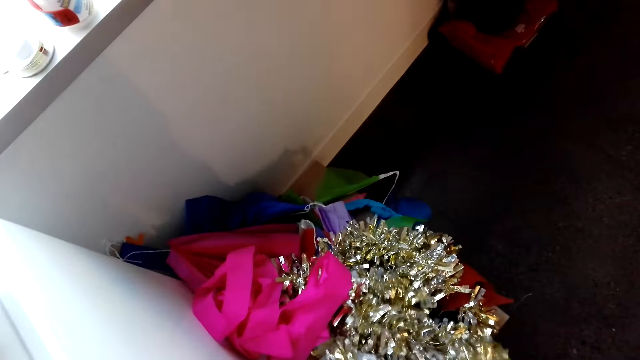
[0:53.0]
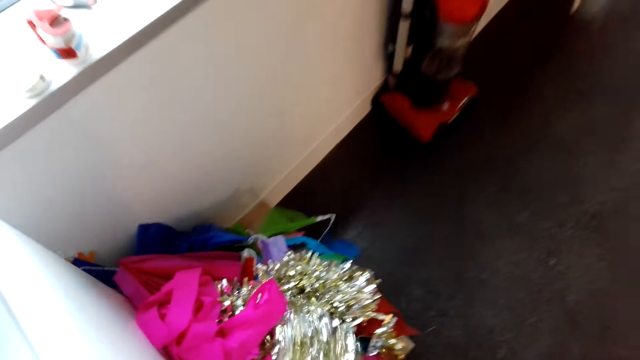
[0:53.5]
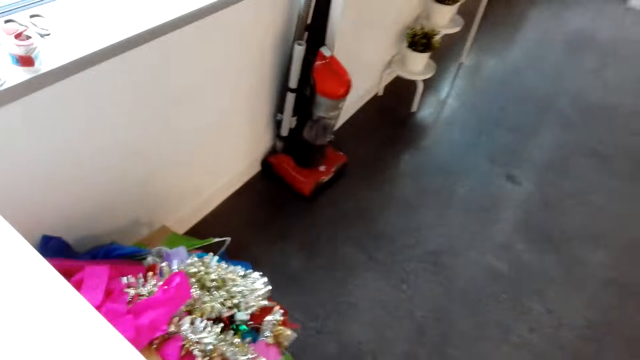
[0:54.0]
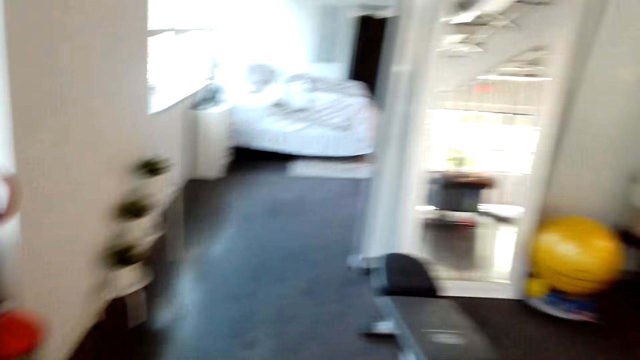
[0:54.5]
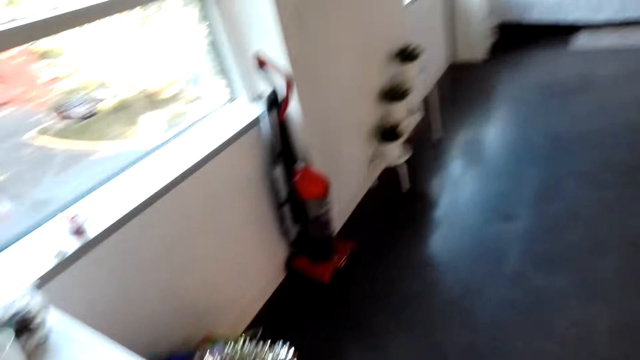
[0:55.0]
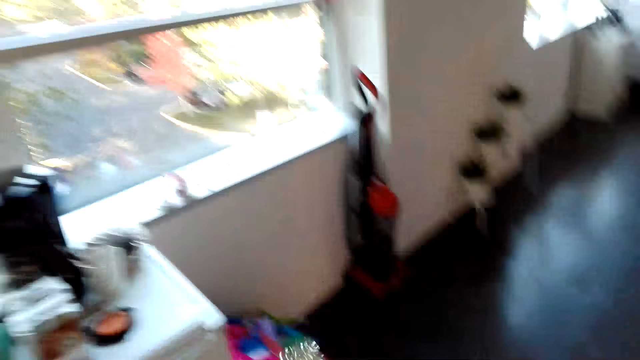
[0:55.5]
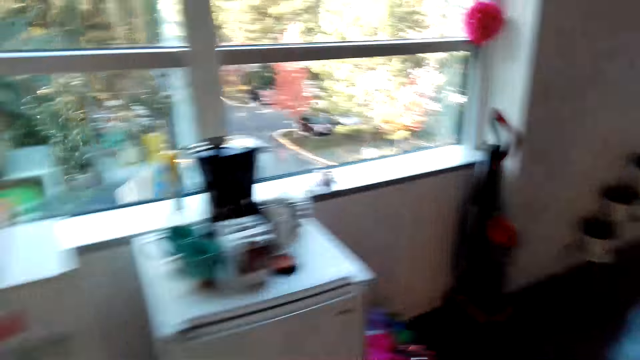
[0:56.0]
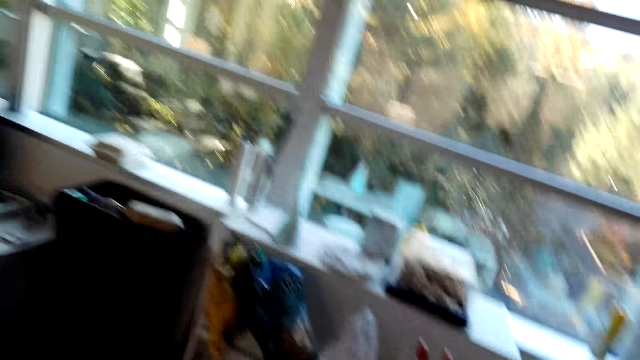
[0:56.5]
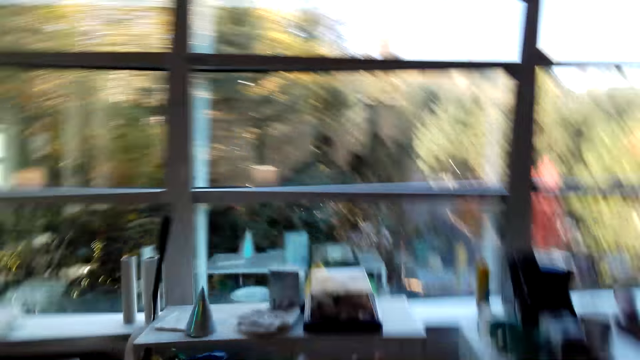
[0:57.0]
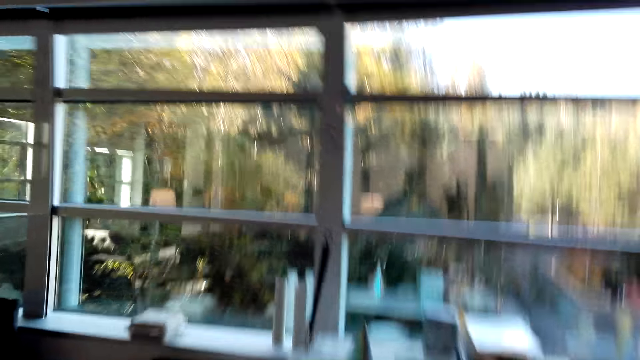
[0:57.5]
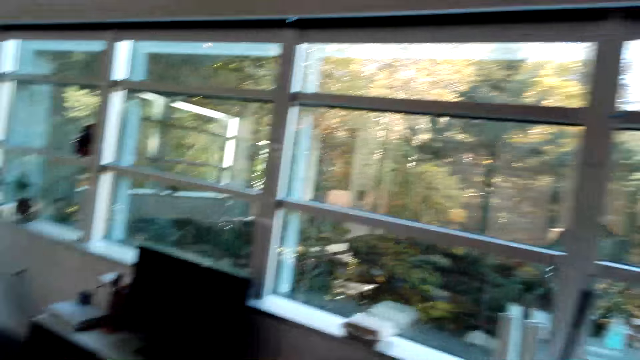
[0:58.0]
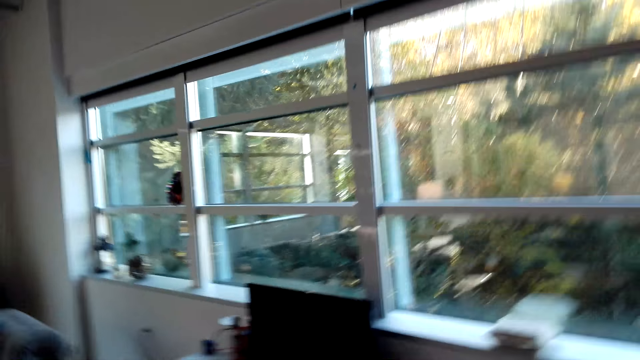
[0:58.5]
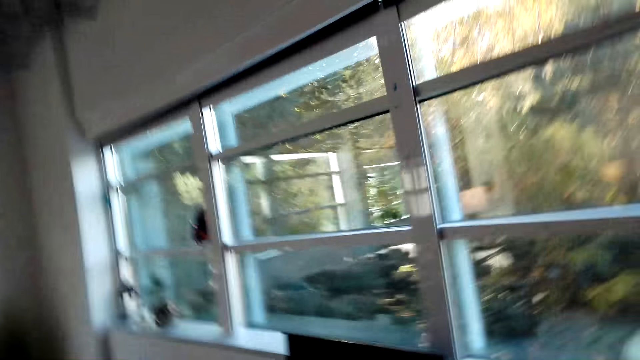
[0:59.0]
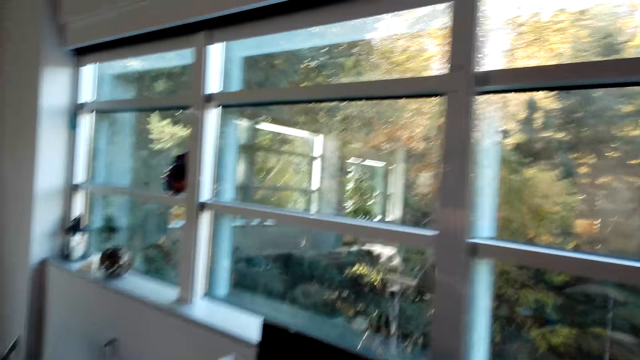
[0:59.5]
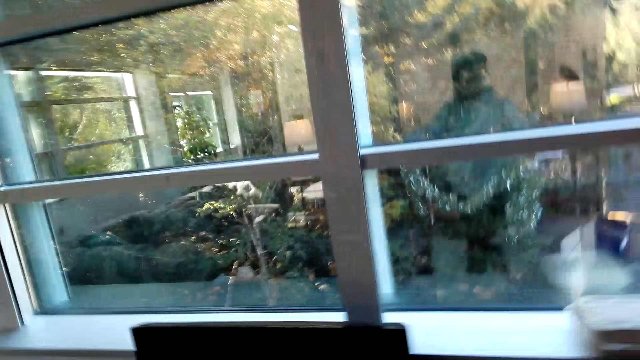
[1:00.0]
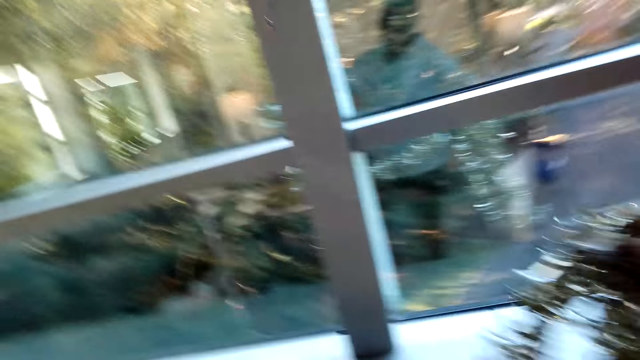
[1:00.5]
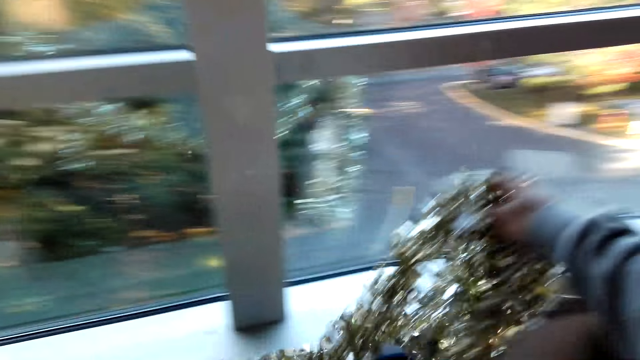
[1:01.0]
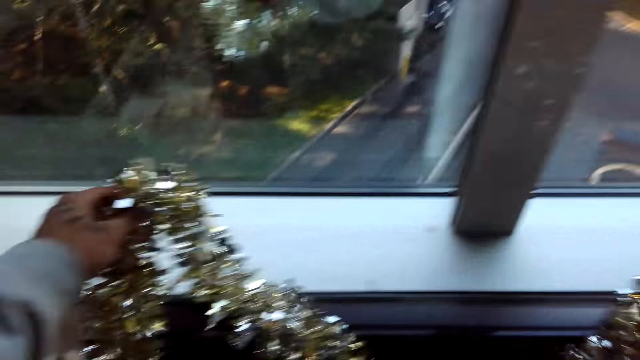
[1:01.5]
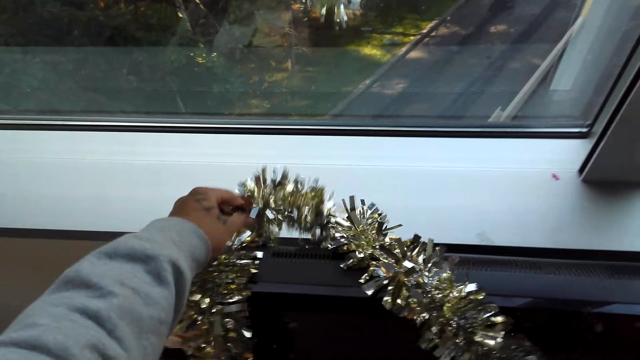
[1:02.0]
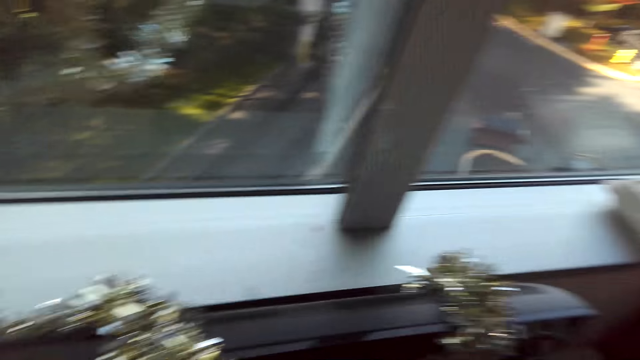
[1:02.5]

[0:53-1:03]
The camera wearer picks the lei. They look around. They walk around the house. They place the lei on the TV.

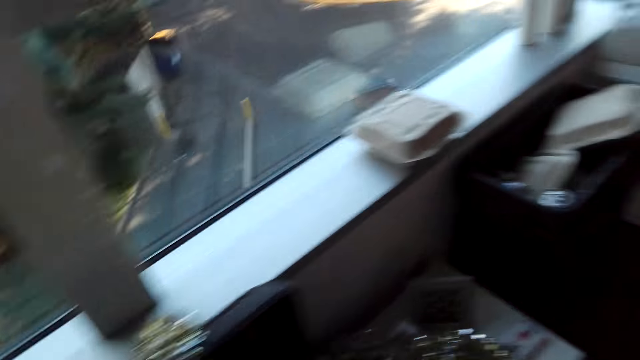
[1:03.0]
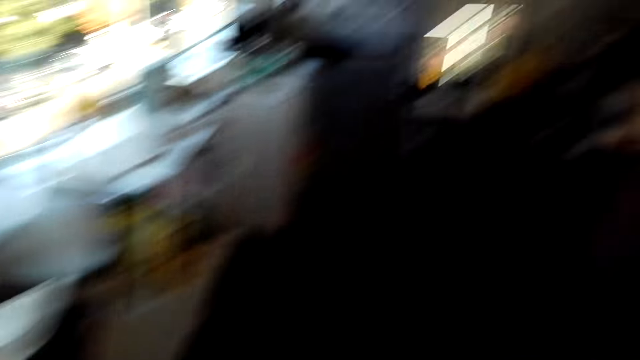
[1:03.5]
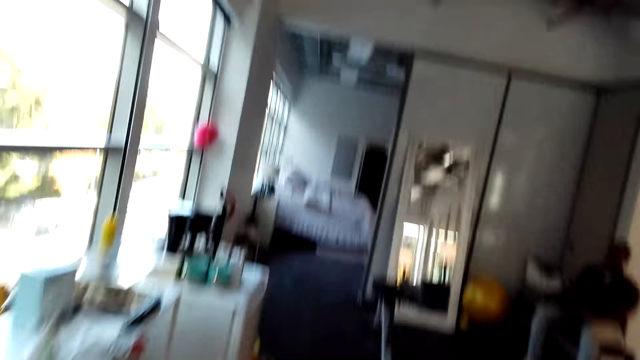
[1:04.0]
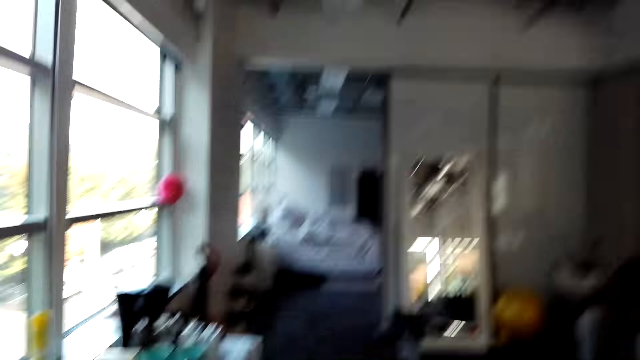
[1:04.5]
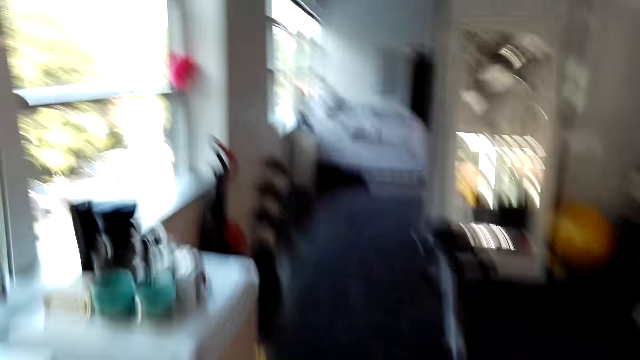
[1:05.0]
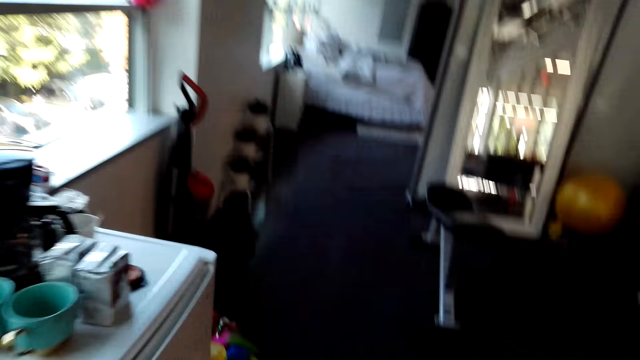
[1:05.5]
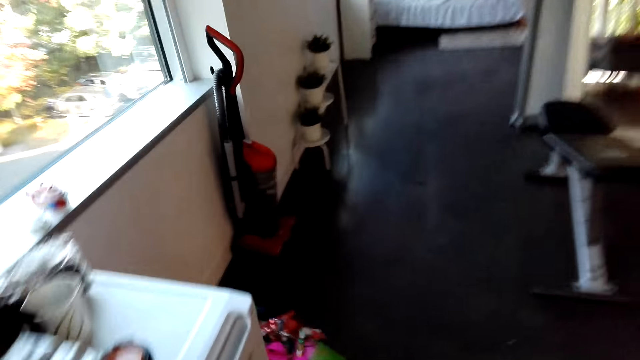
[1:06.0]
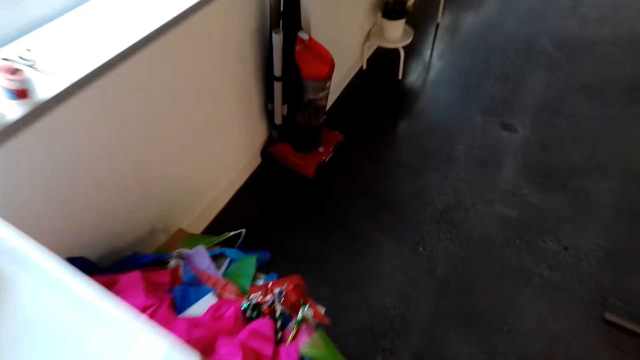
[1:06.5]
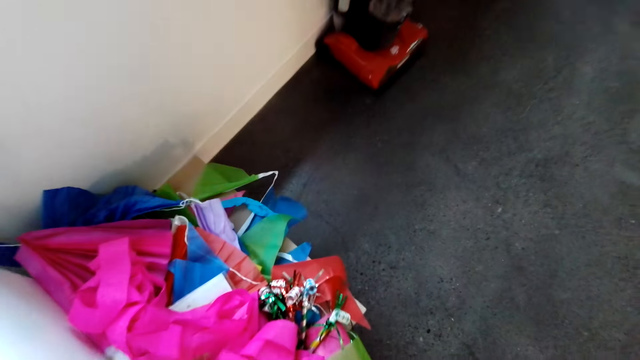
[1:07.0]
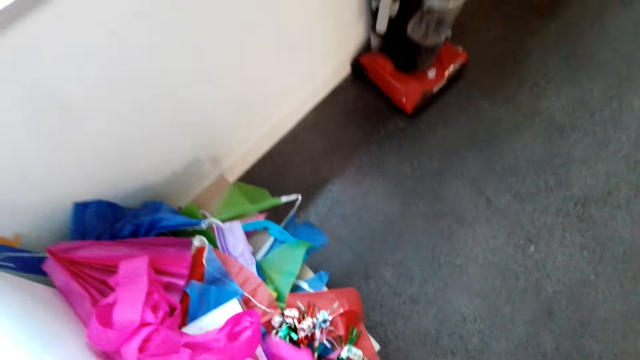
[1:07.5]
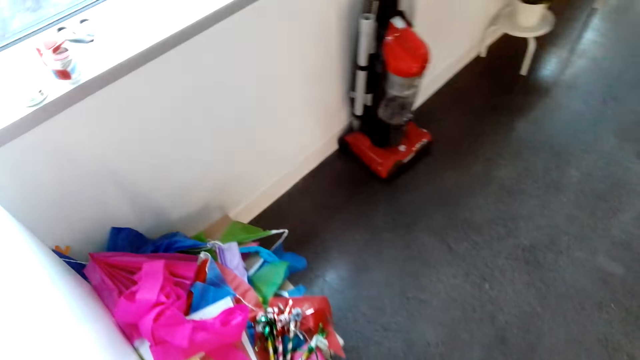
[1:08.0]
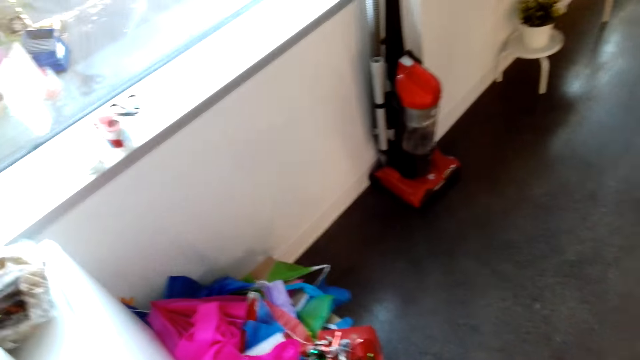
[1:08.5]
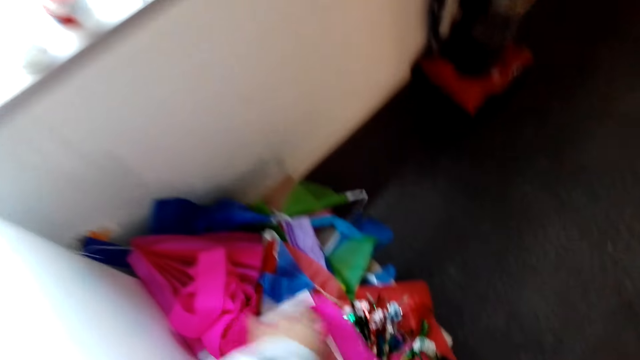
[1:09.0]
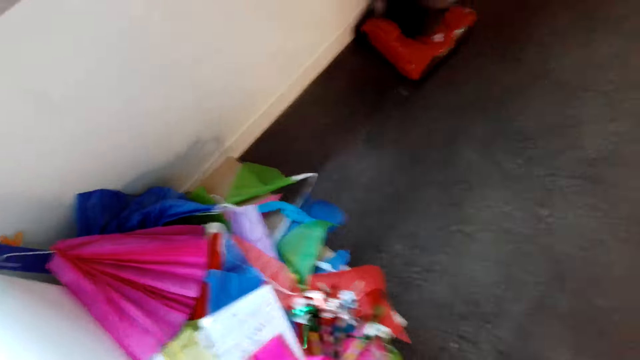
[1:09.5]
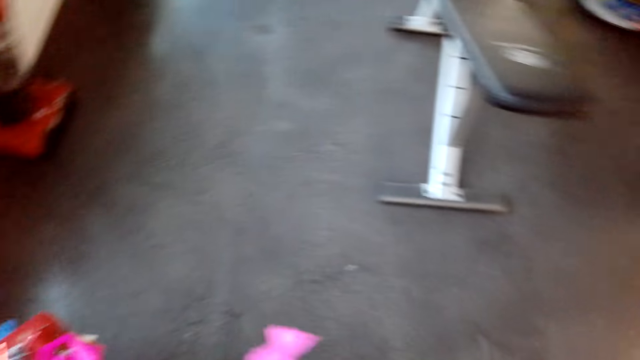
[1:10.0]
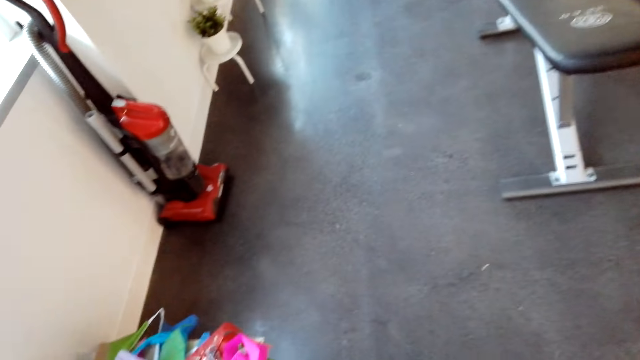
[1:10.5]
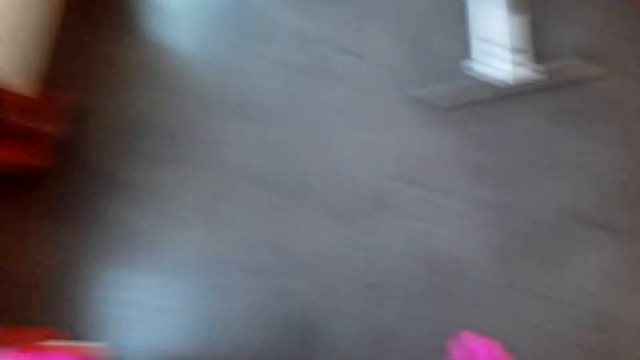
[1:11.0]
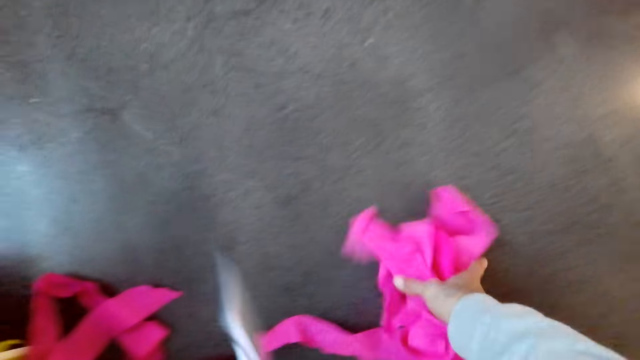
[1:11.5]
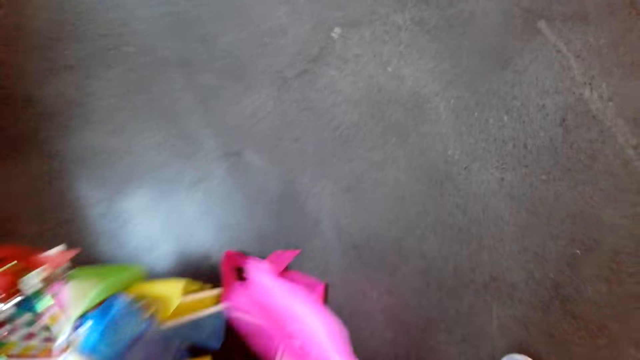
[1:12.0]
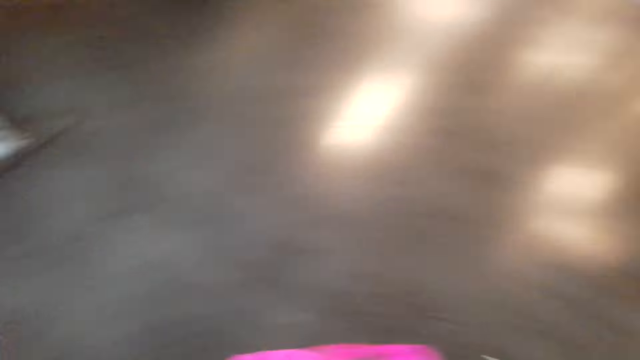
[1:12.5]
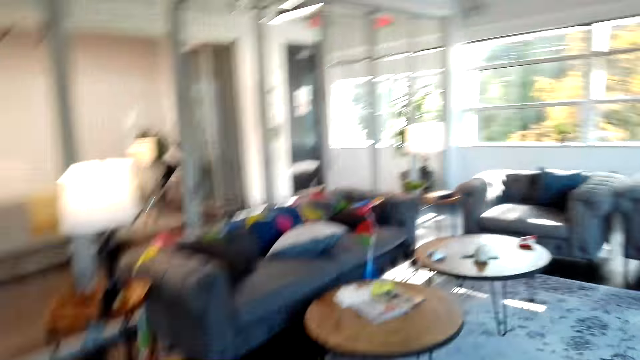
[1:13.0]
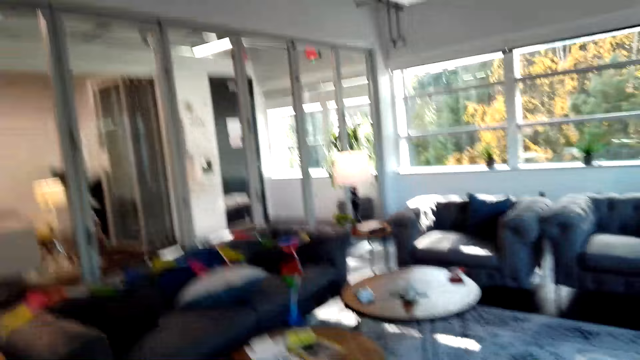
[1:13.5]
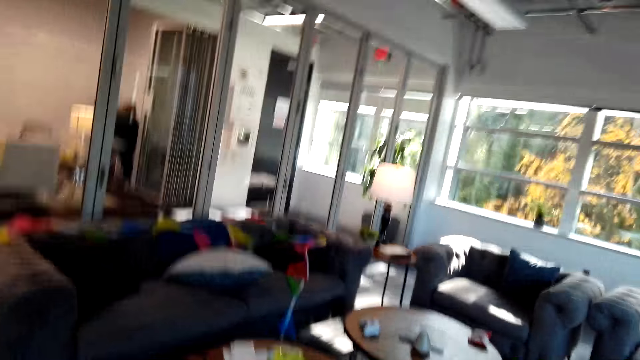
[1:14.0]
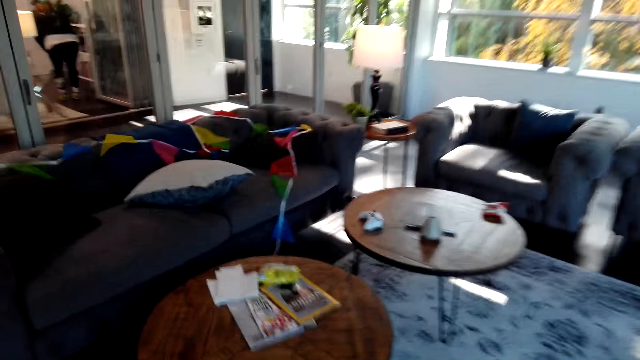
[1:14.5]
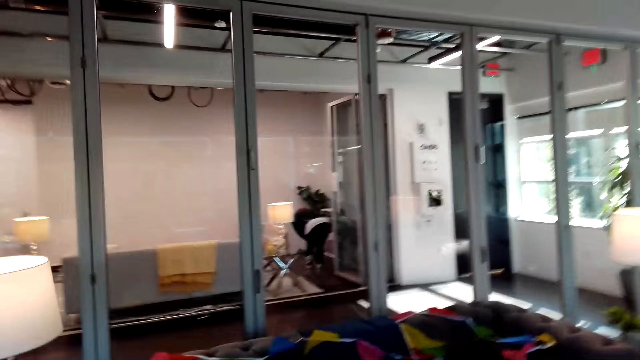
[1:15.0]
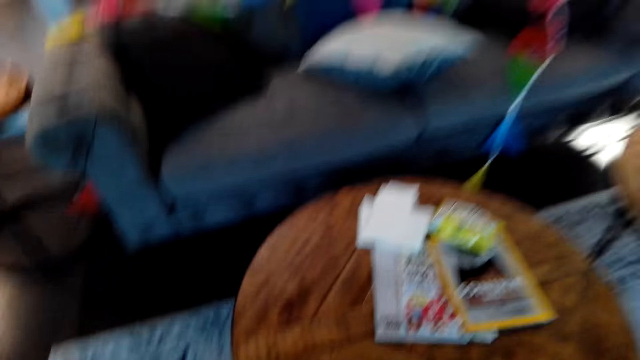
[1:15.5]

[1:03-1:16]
The camera wearer walks around the house. The man sits on a bench. The camera wearer walks around the house. They pick the cloth ribbon. They walk around the house.
